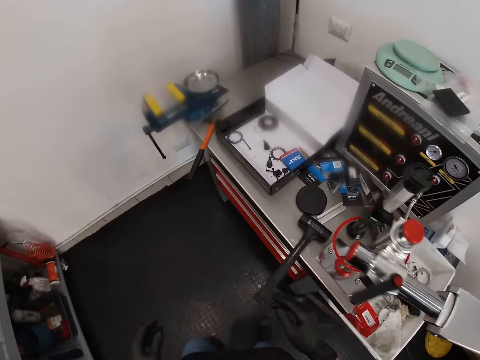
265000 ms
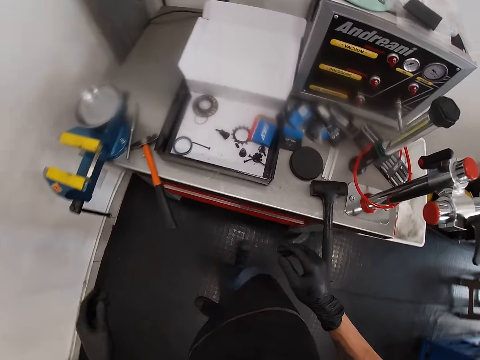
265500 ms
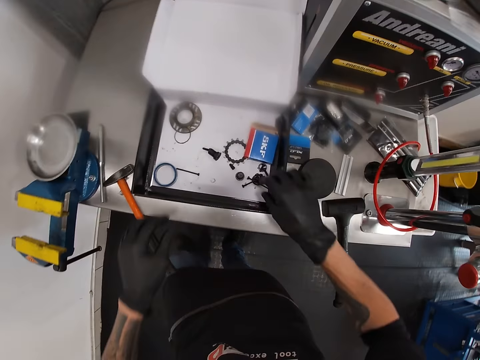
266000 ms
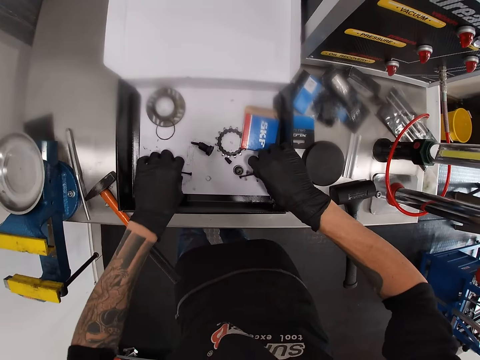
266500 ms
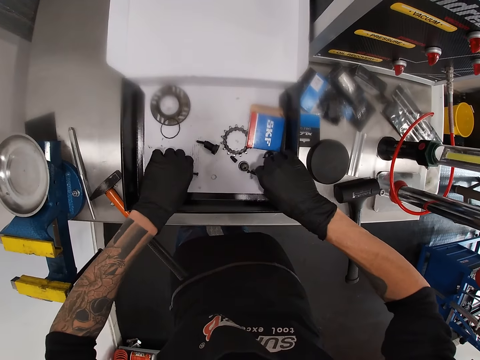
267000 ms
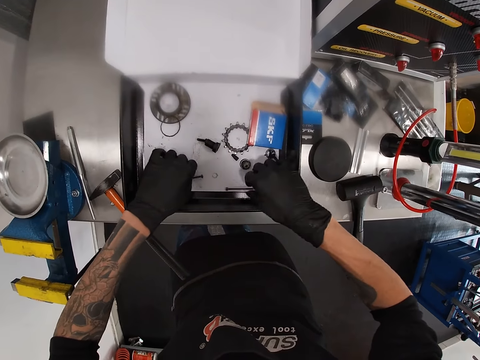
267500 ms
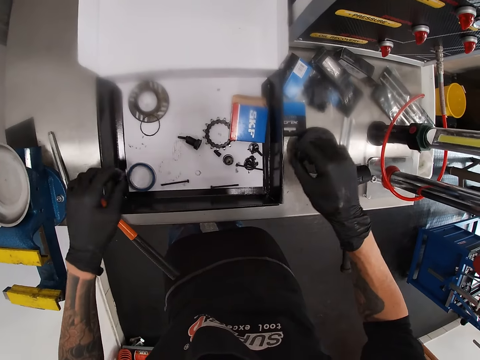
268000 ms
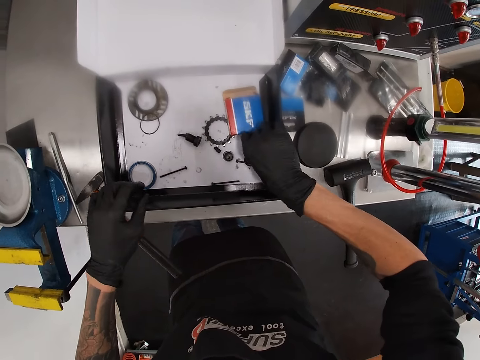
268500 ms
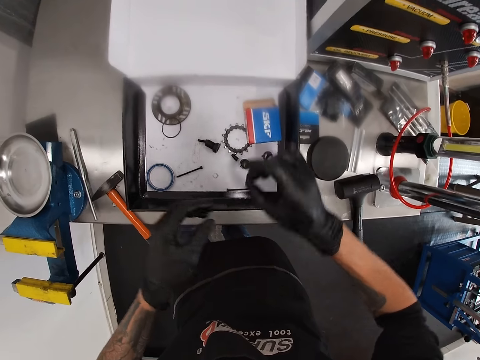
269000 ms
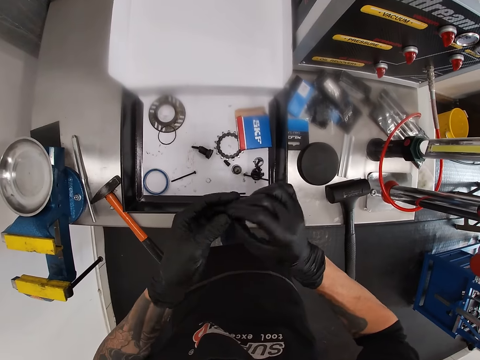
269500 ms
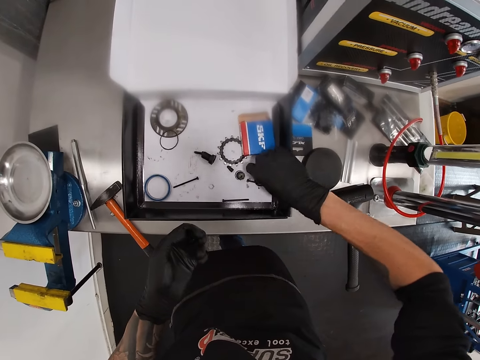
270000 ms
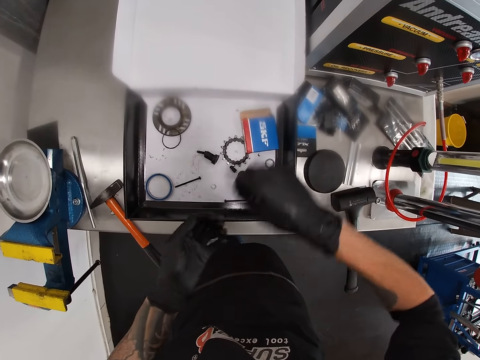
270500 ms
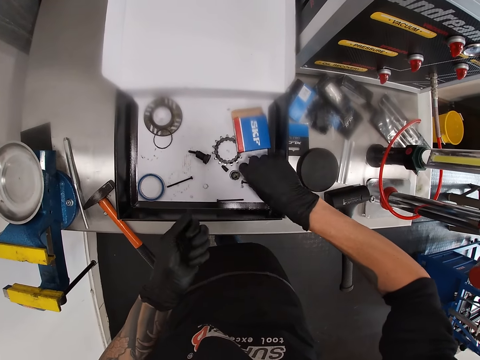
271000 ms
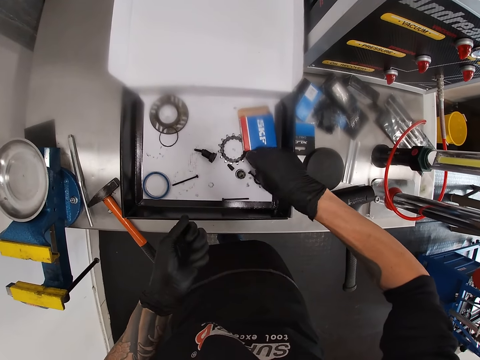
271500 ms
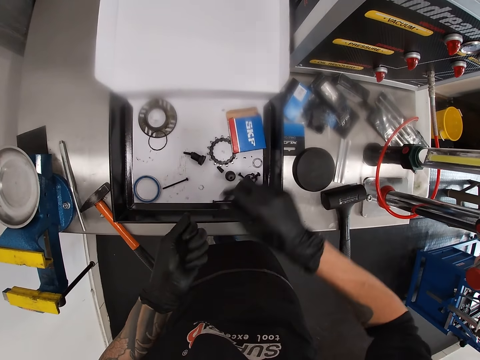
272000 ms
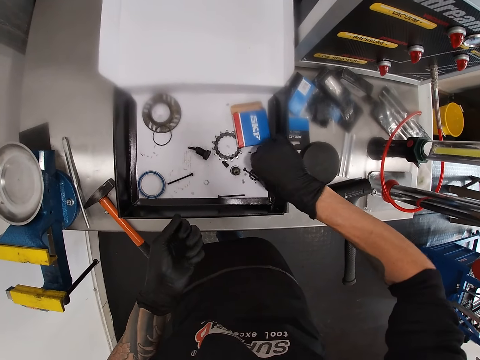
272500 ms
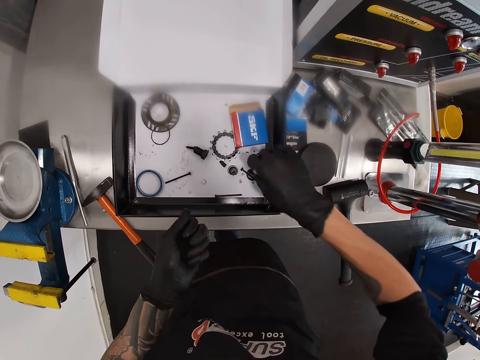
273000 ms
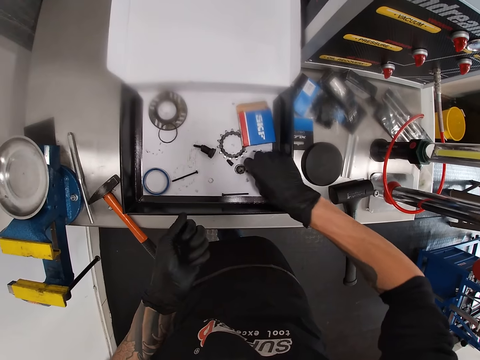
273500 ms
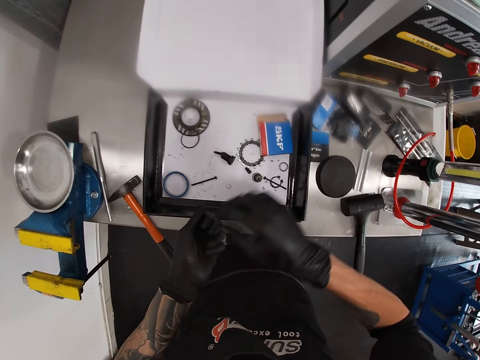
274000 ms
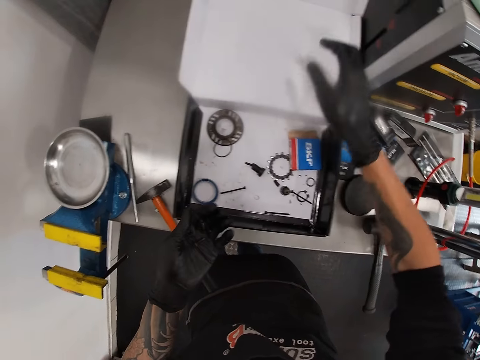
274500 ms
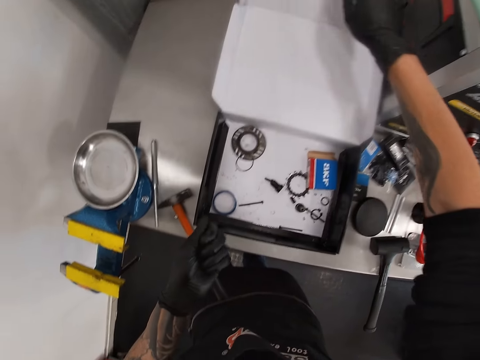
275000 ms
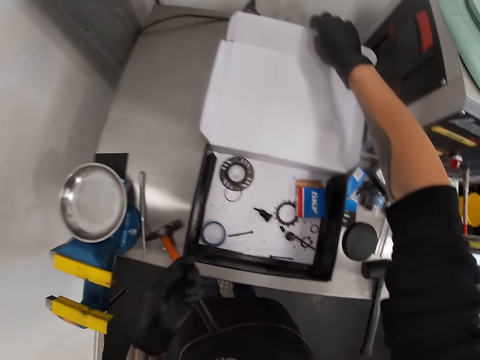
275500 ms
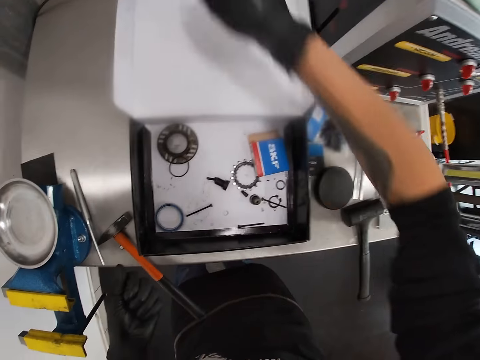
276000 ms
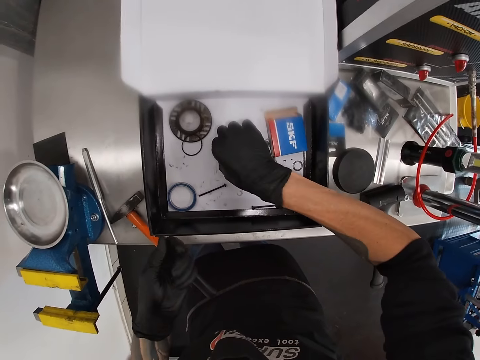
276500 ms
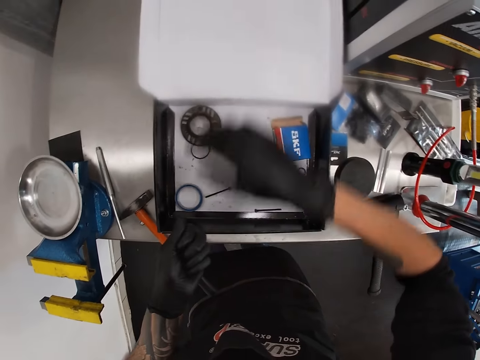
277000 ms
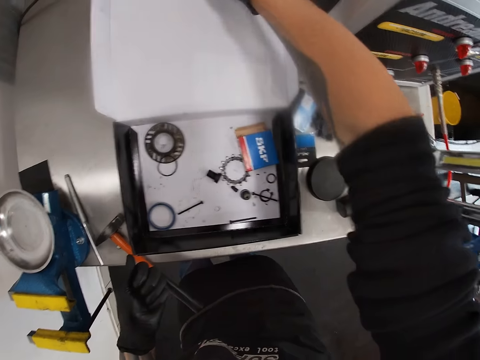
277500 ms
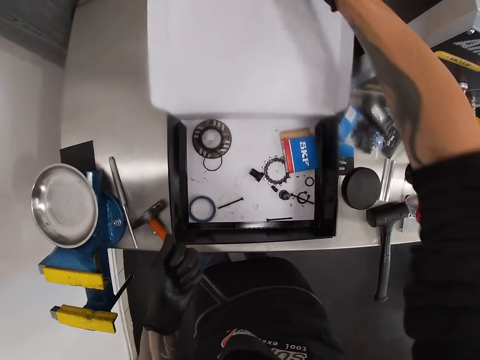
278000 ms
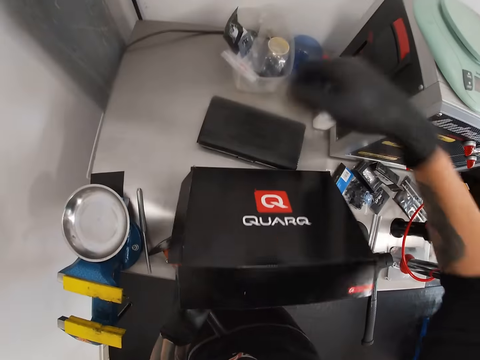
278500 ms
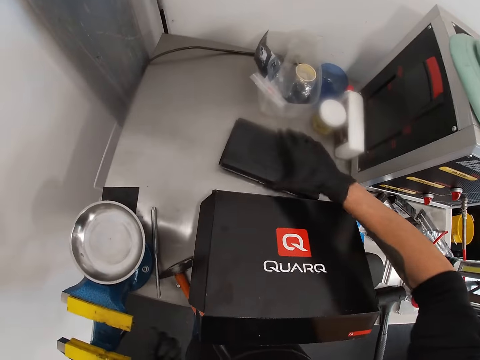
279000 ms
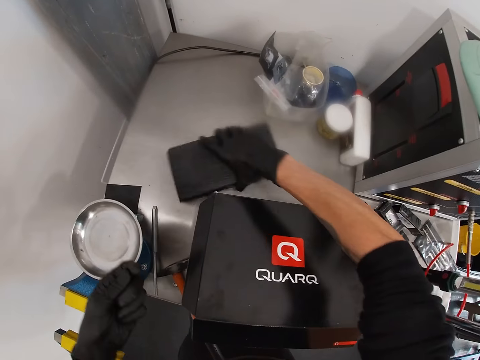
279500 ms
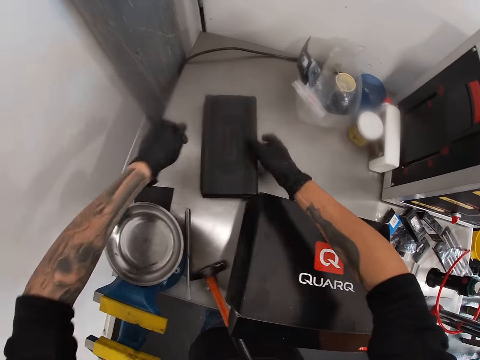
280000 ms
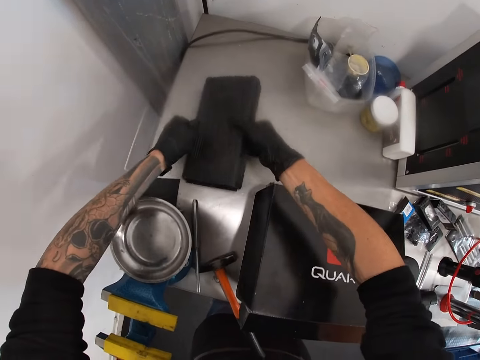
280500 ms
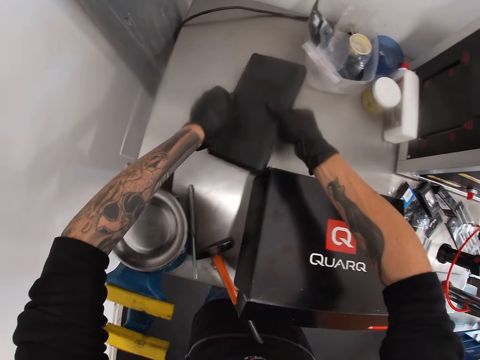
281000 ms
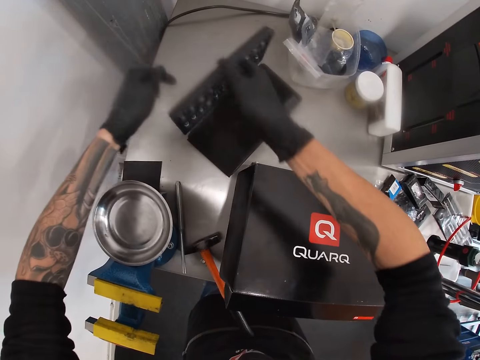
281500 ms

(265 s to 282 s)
The camera wearer walks. He picks some screws or nails from a box on the table with his right hand. He drops the nails. He picks the screws. He passes the screws from his right hand to his left hand. He closes the box with his right hand. He opens a smaller box with his right hand.

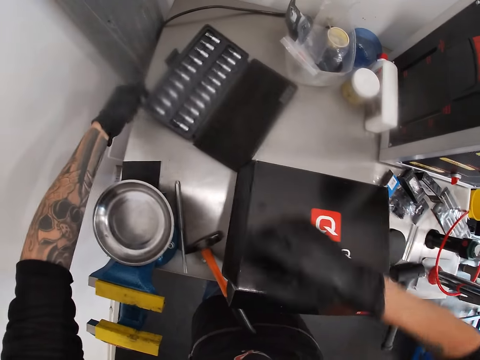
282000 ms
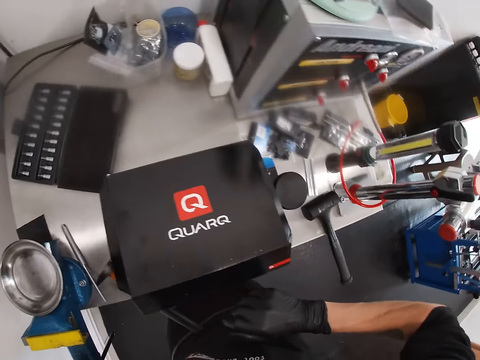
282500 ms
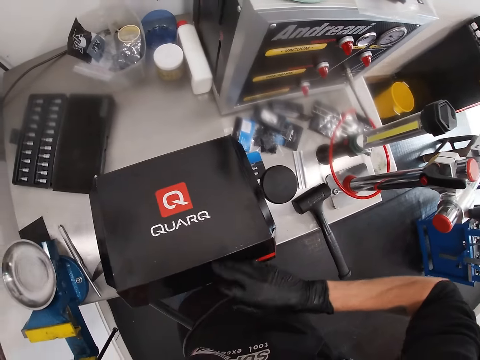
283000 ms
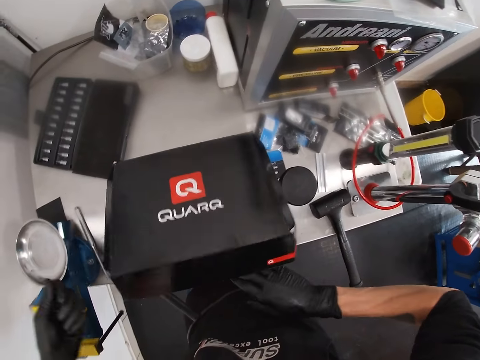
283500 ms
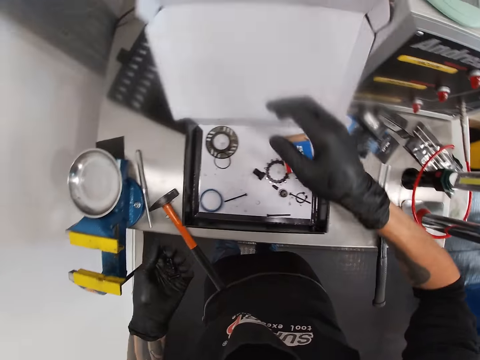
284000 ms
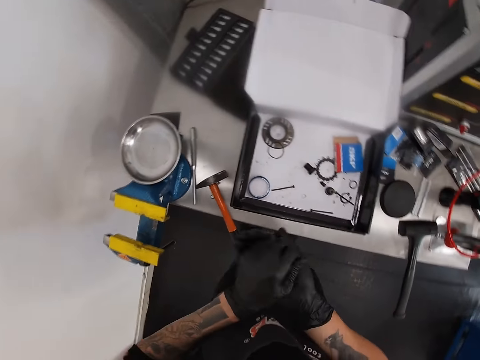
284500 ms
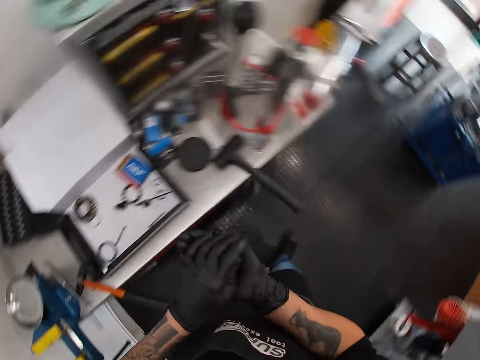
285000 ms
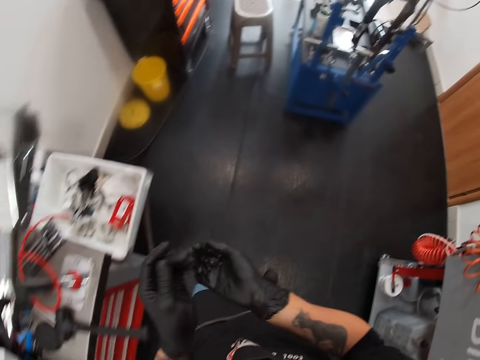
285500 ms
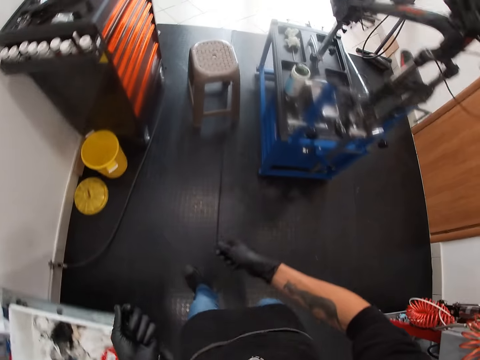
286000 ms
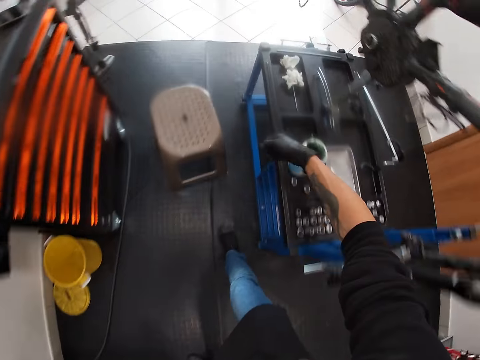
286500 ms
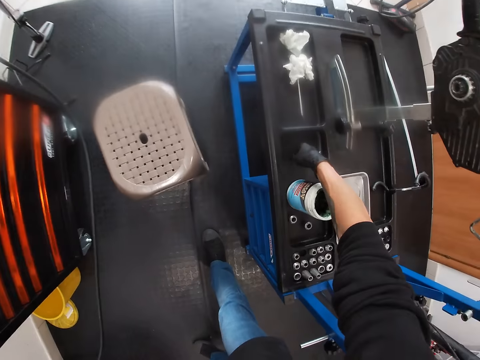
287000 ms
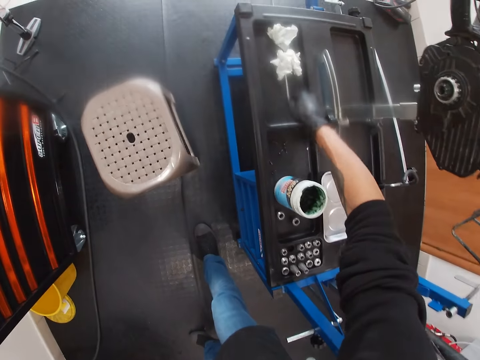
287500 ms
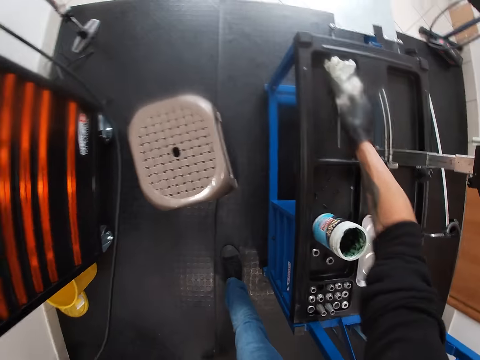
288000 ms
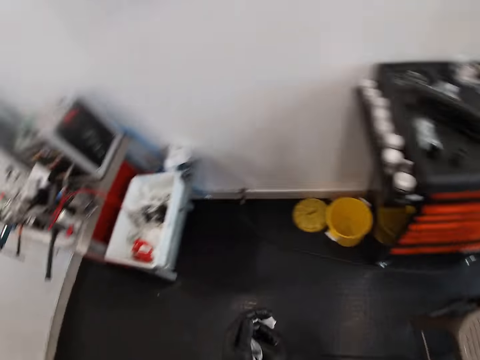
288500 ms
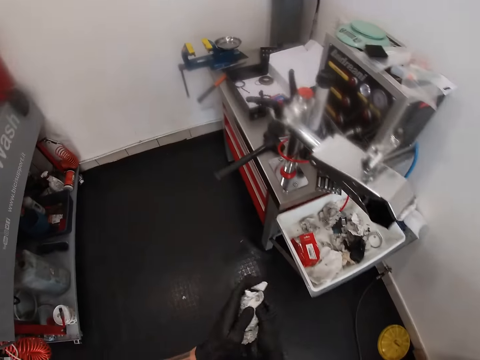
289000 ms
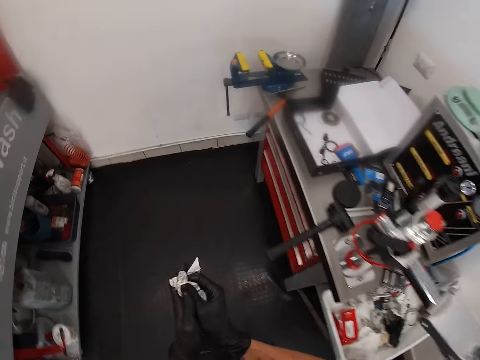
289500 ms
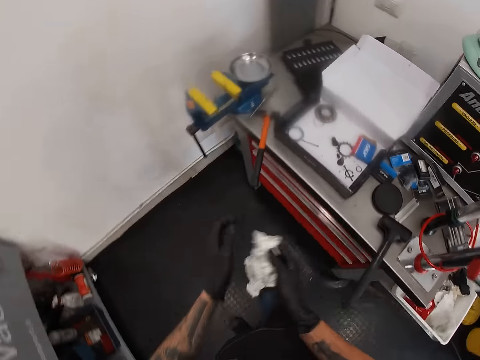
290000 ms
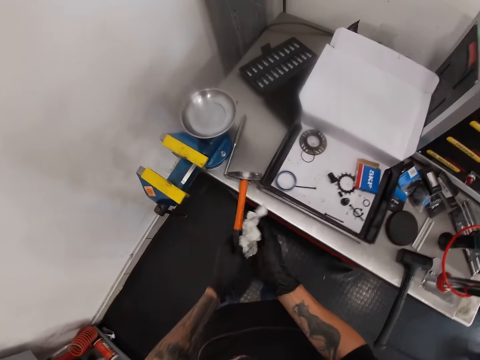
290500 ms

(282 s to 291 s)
The camera wearer opens the Allen keys. He opens the bigger box with his right hand. He walks a few steps. He pours the screws on a workbench in the workshop with his gloved right hand. He puts down the nuts. He picks up a tissue paper on the workbench with his gloved right hand. He cleans both gloved hands with the tissue paper. He picks up a hammer on the table with his left hand. He cleans the hammer in his gloved left hand with the tissue in his gloved right hand.
